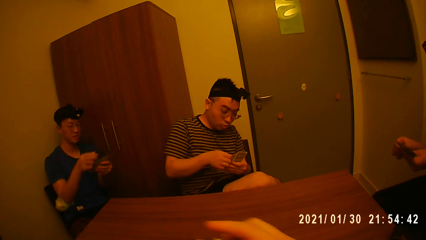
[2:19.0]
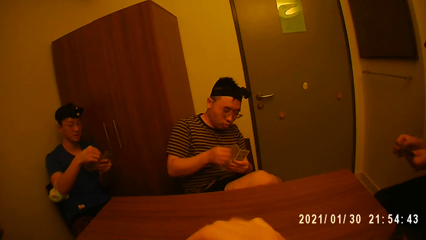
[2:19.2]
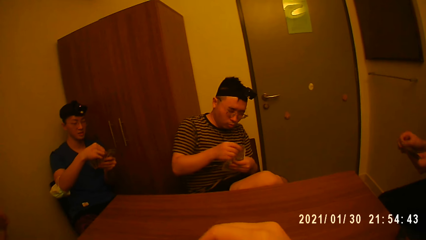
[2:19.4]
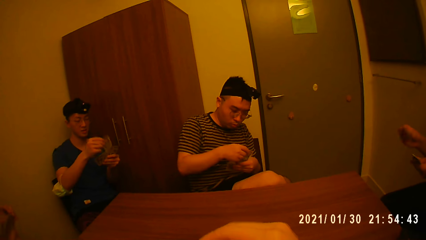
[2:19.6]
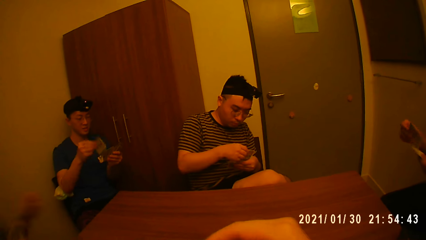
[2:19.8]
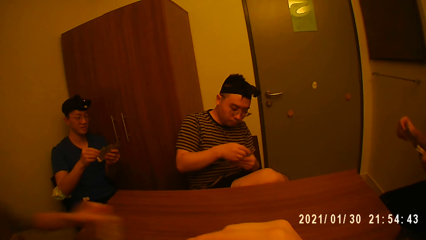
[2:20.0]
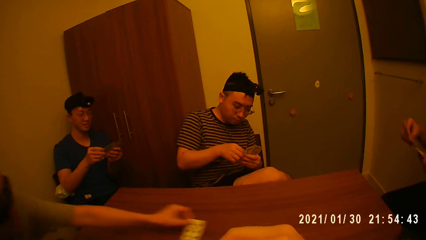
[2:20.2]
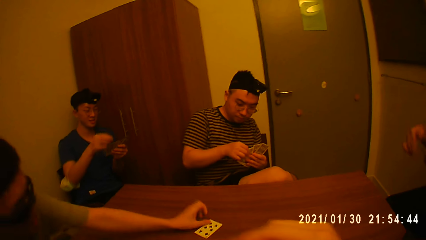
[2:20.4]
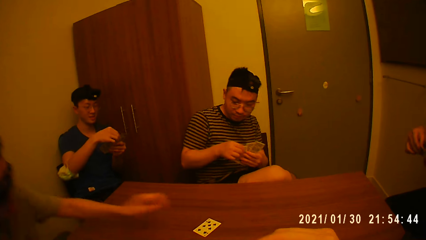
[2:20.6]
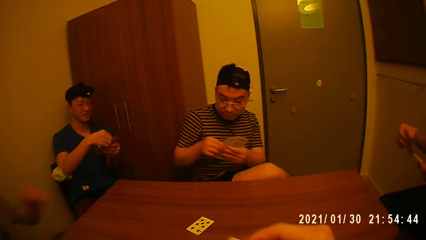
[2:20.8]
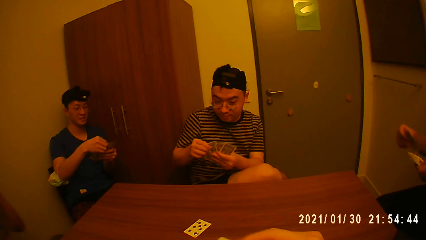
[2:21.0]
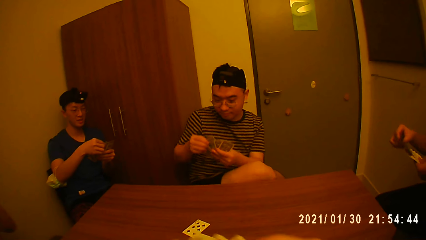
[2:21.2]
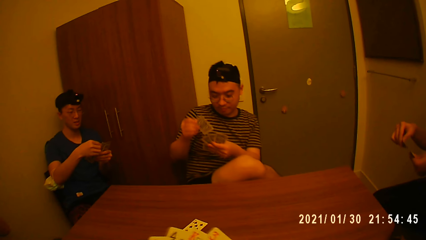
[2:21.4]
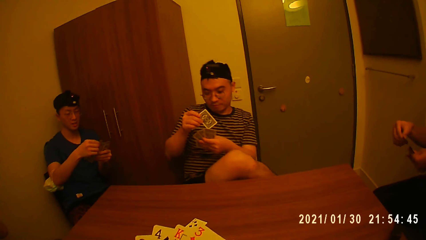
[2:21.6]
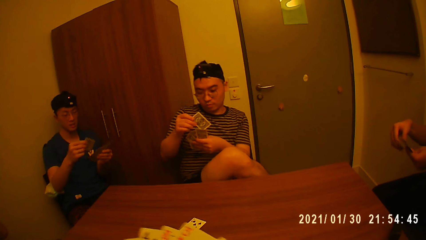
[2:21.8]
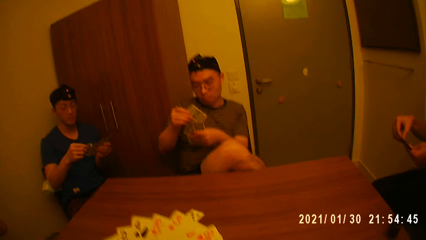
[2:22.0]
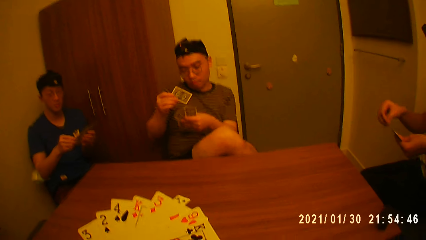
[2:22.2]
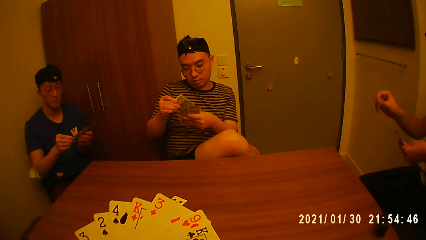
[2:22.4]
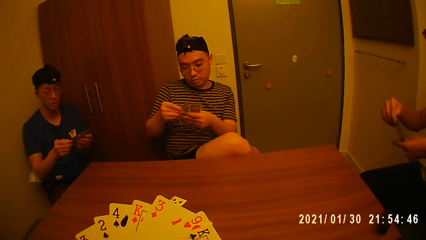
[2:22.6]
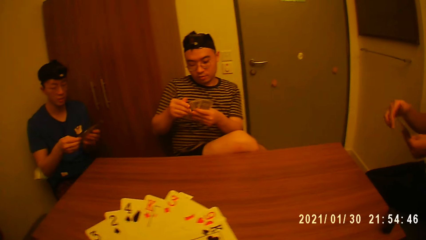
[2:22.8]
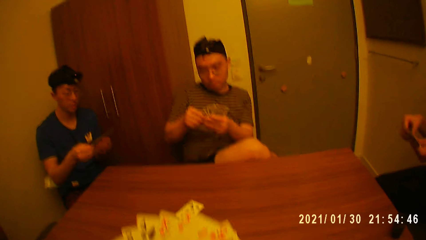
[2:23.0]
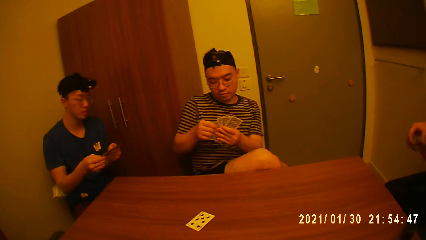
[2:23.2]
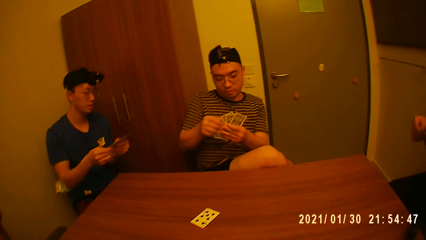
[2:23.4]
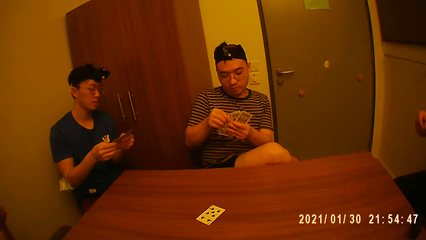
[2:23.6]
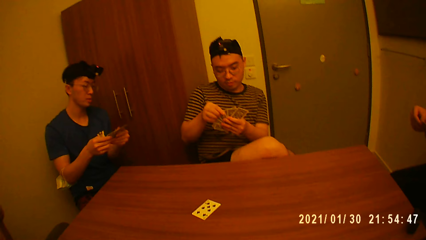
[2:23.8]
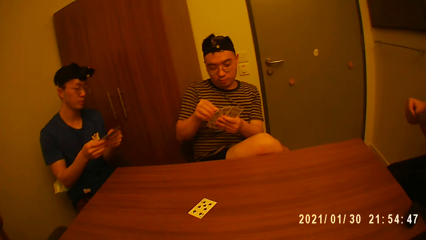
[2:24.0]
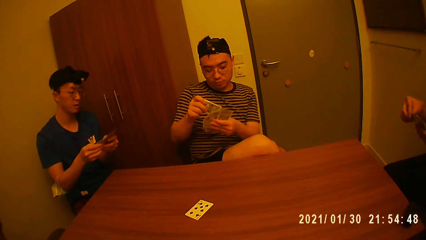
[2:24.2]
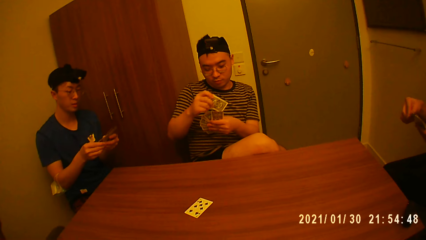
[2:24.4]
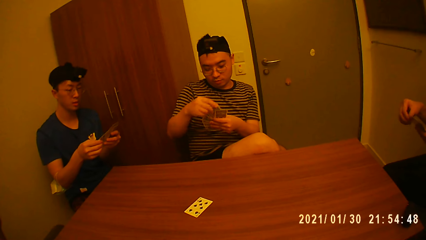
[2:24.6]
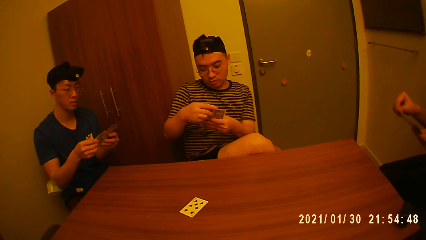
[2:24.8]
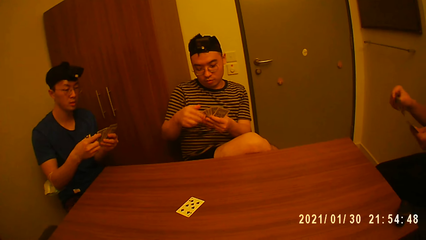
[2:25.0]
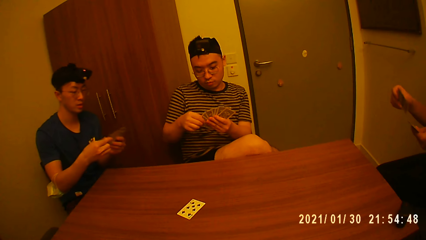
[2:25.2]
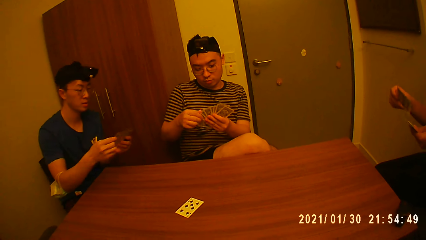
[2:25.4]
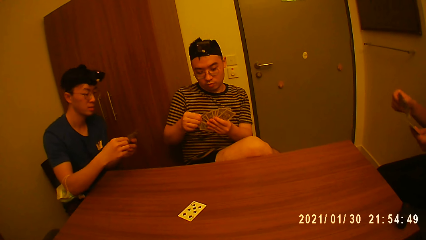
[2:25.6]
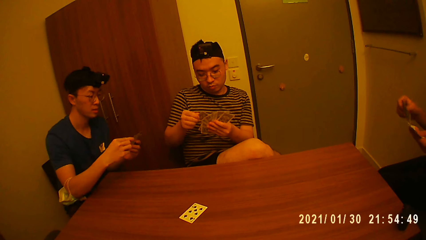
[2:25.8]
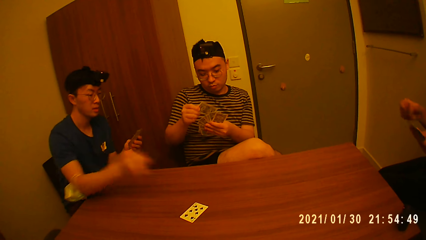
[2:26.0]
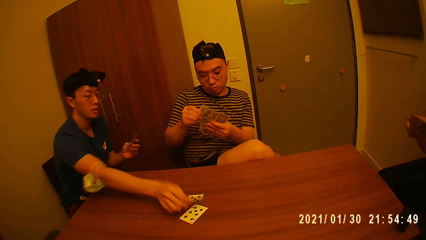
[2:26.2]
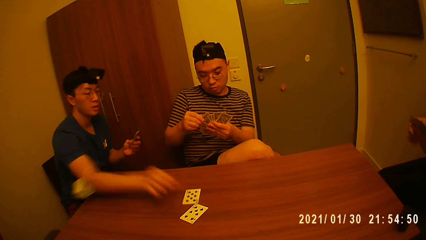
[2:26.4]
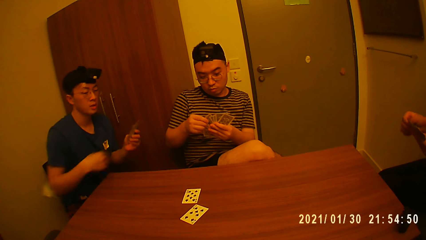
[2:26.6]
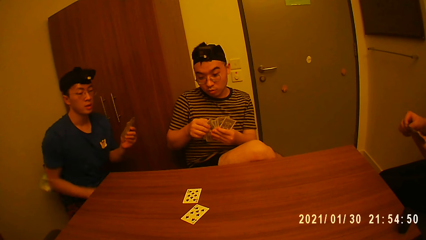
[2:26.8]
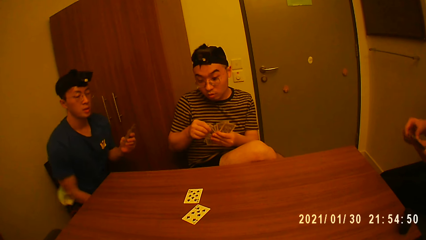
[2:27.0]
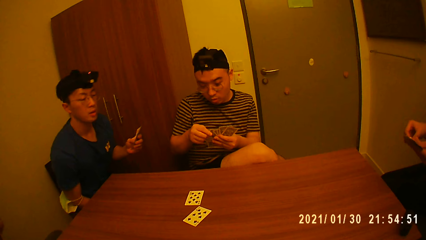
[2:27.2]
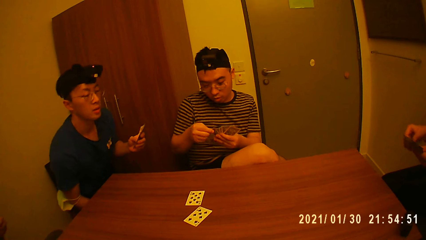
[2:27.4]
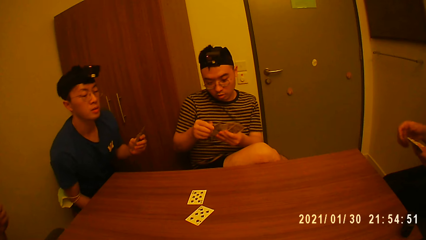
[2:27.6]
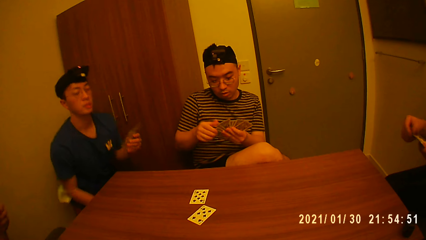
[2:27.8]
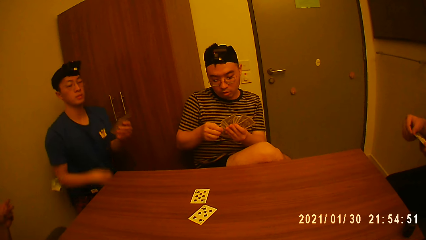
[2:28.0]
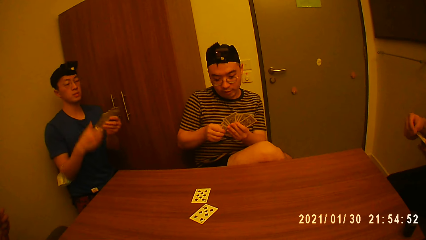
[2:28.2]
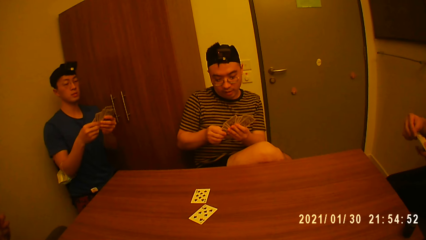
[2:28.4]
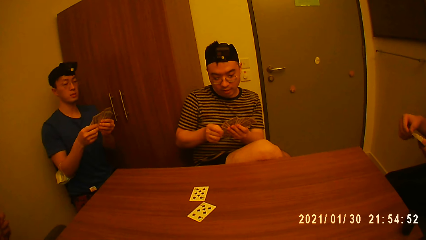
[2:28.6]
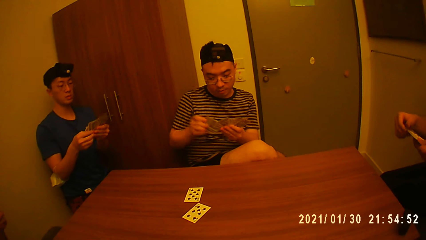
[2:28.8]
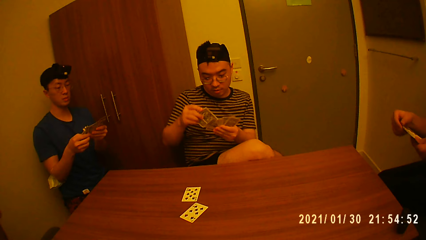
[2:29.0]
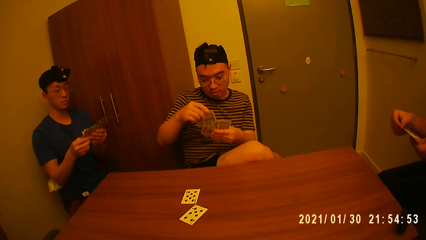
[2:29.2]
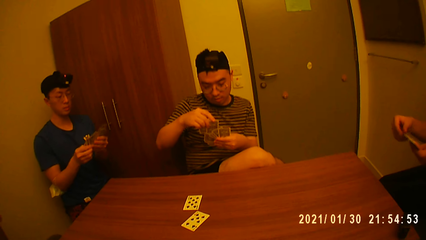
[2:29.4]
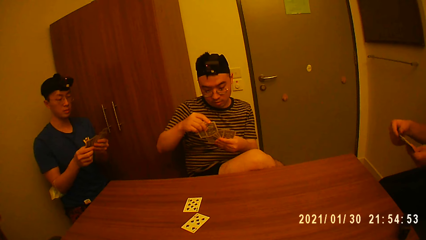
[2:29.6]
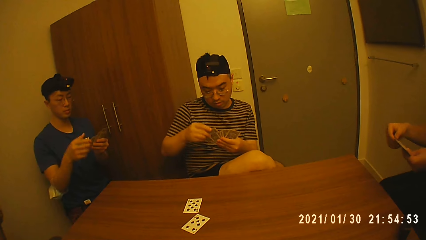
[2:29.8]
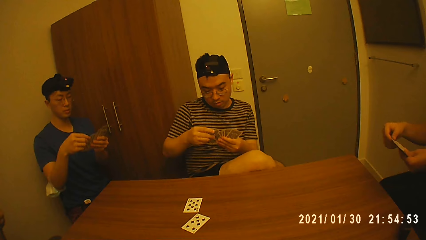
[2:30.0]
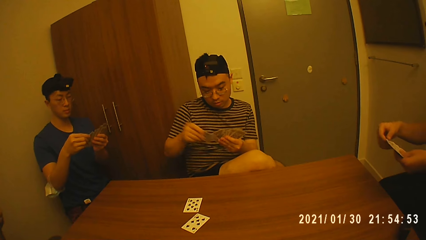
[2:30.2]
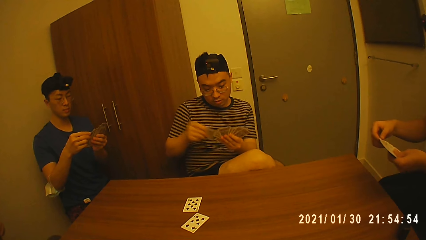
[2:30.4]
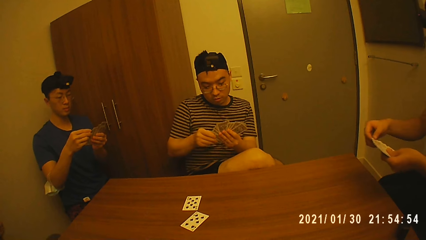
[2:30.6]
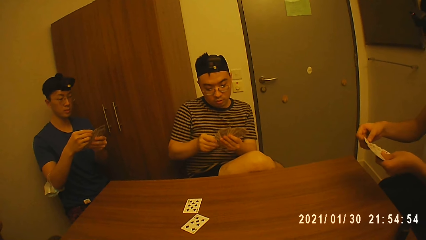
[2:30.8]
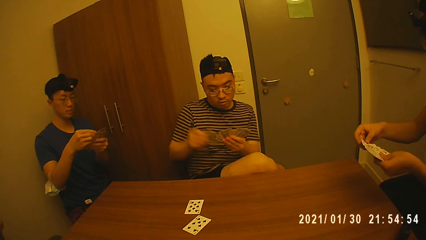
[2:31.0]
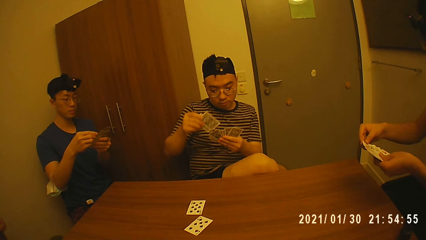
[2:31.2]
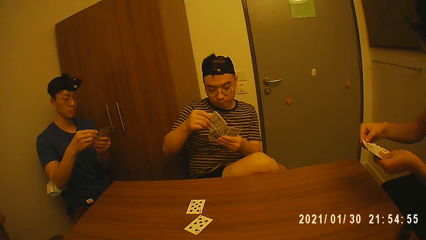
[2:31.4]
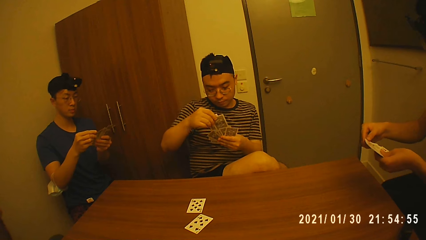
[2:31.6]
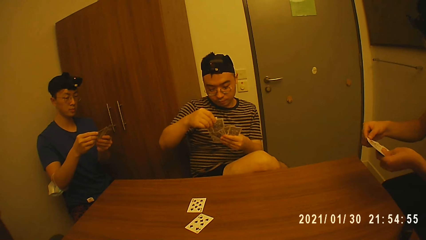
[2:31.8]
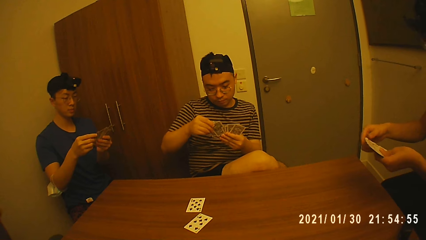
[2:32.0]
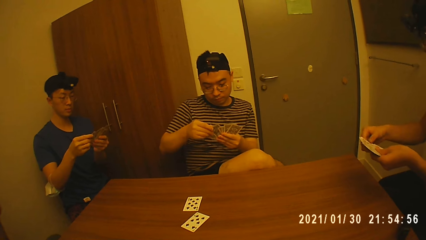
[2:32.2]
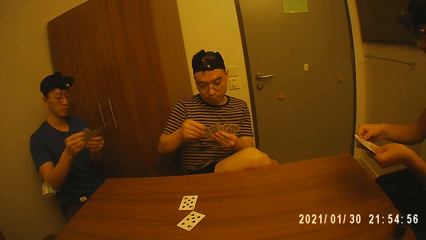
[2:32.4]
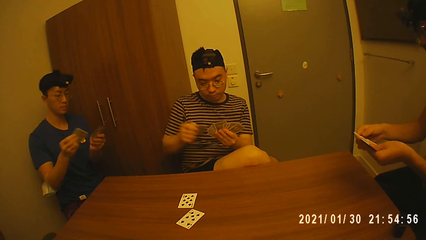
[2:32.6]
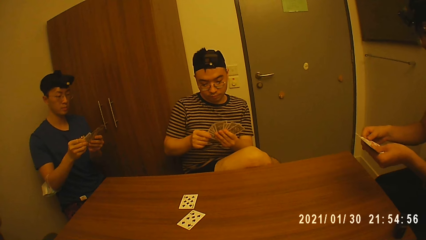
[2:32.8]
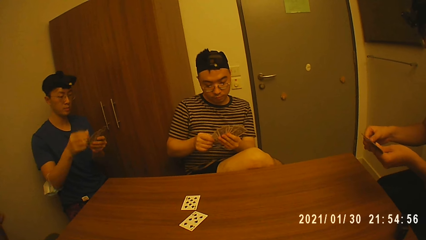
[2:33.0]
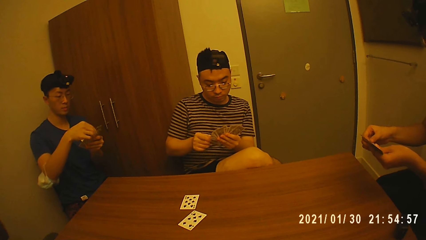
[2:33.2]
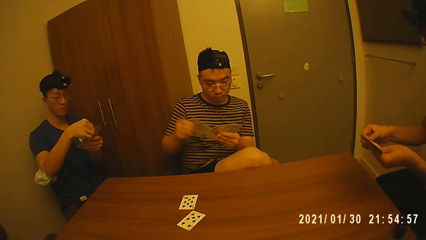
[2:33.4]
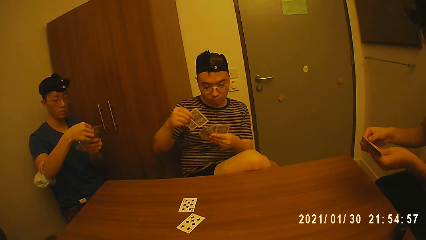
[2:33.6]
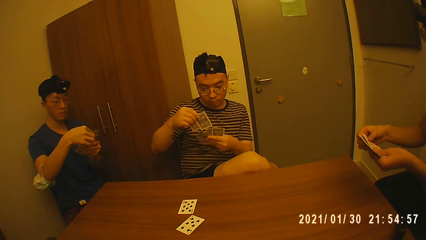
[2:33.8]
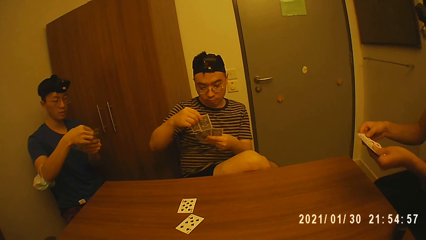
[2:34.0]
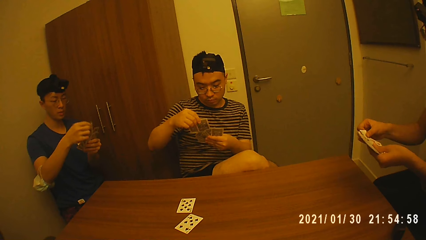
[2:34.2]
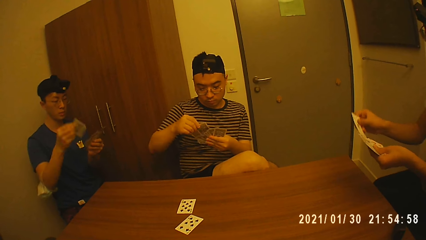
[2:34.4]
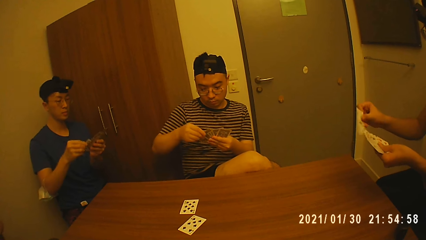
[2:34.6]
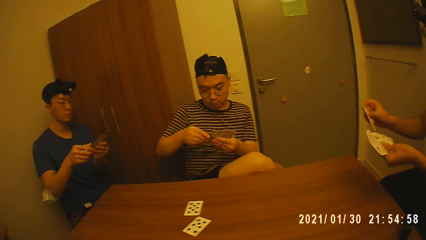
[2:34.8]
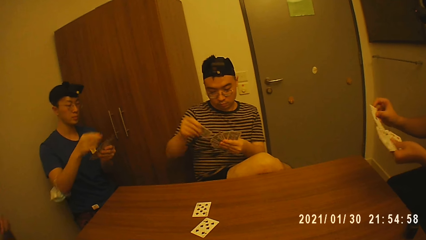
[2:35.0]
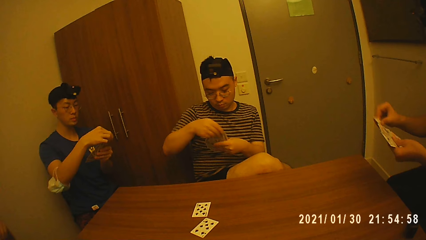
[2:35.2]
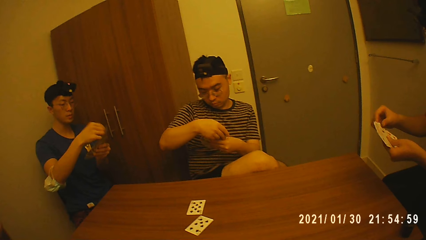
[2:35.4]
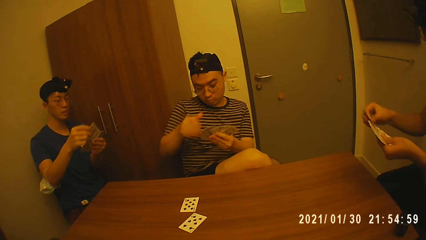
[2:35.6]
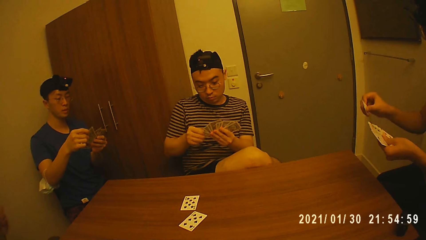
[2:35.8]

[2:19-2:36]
The camera wearer arranges the cards in his hands. A man plays a card. Another man plays a card.
